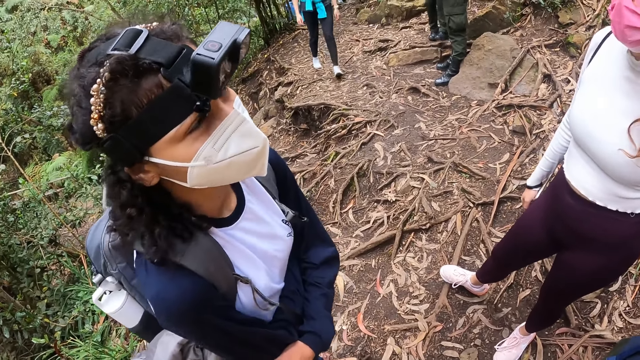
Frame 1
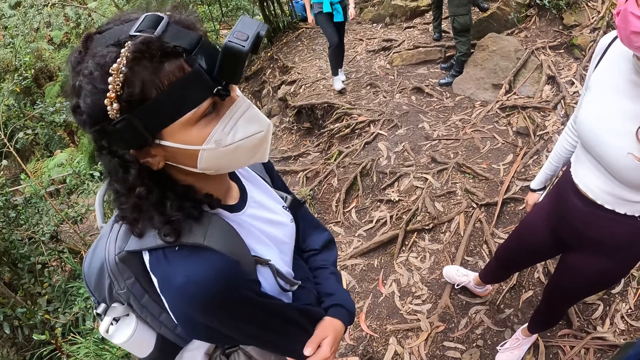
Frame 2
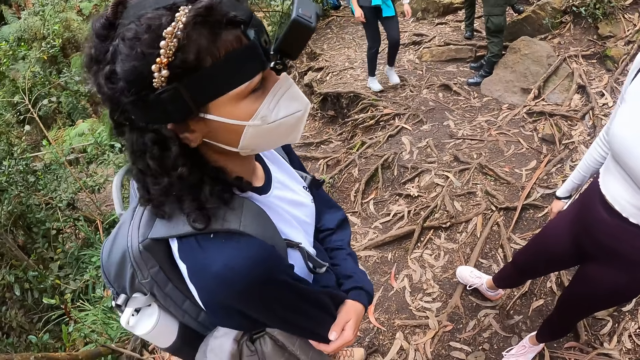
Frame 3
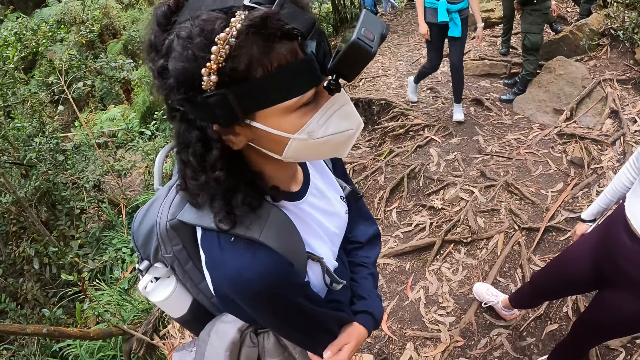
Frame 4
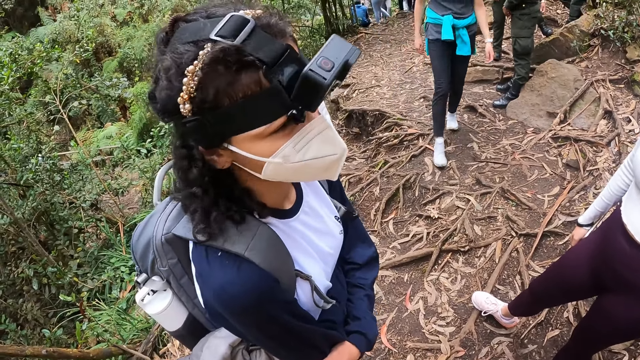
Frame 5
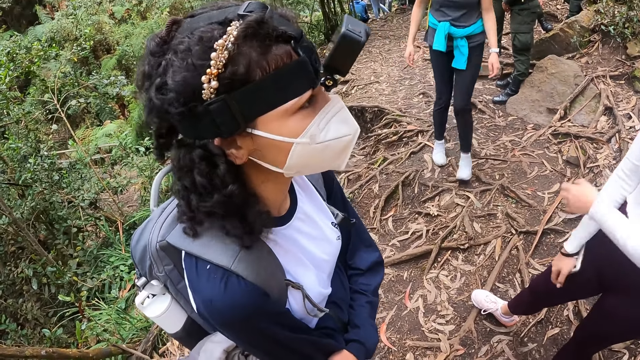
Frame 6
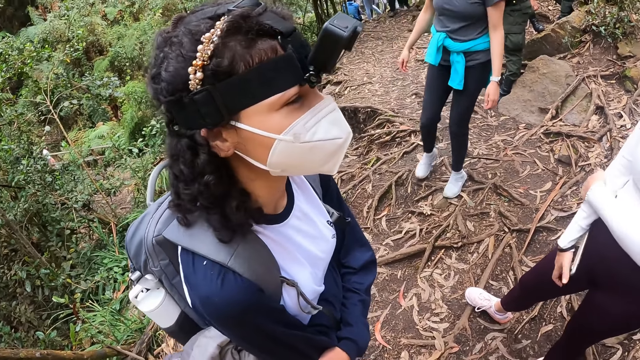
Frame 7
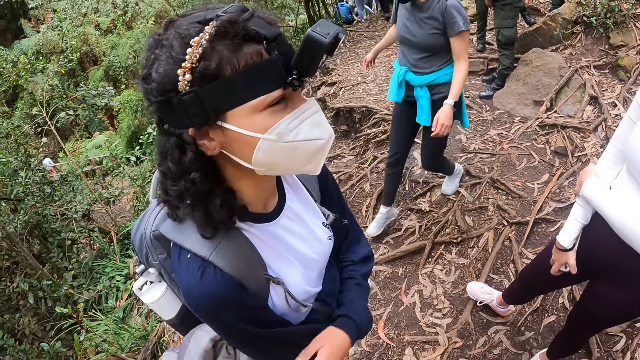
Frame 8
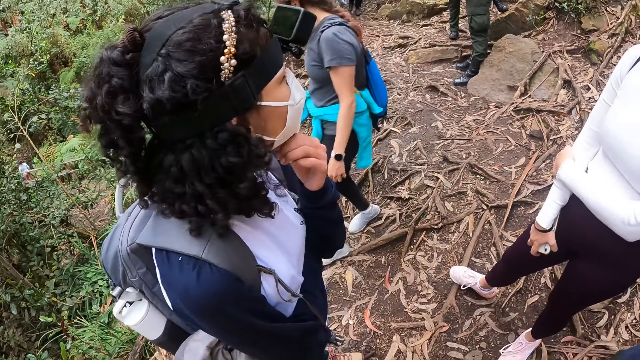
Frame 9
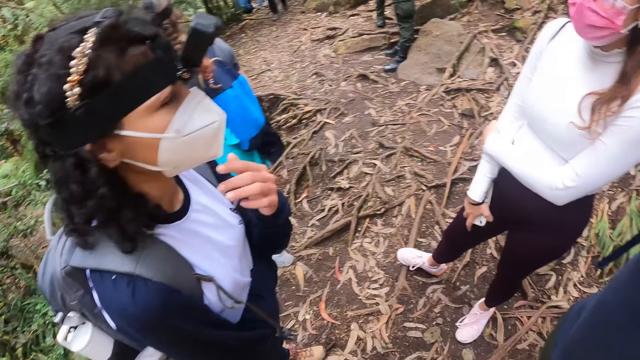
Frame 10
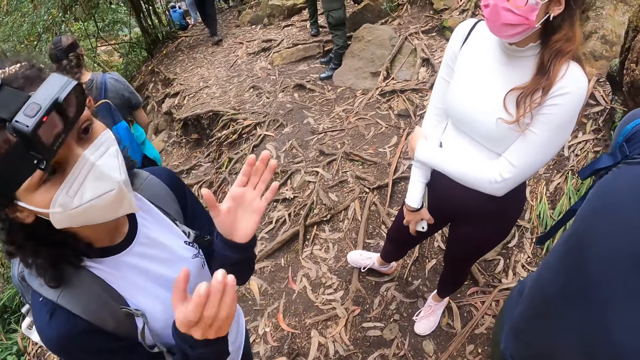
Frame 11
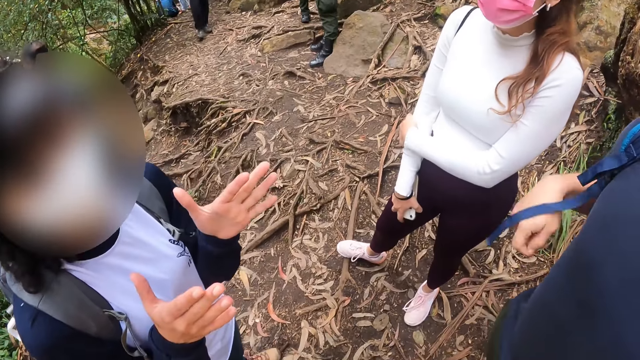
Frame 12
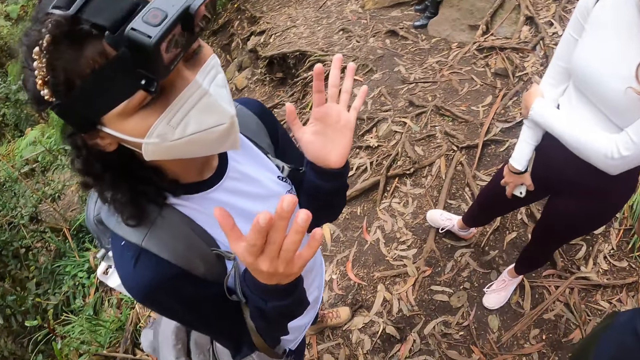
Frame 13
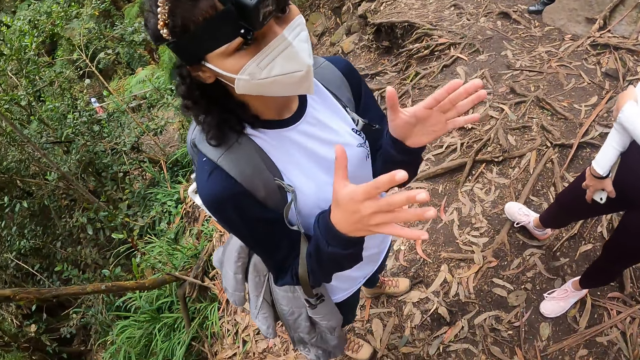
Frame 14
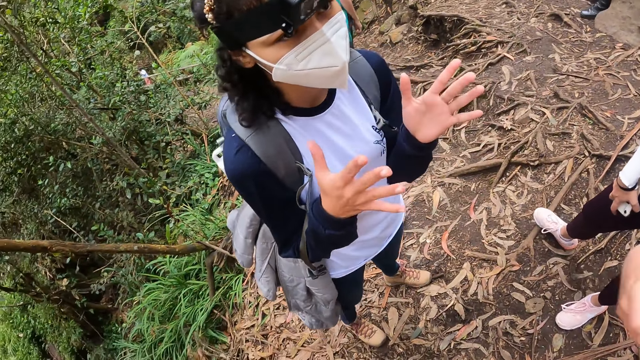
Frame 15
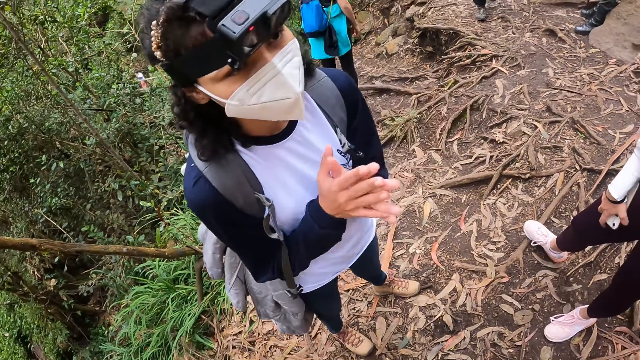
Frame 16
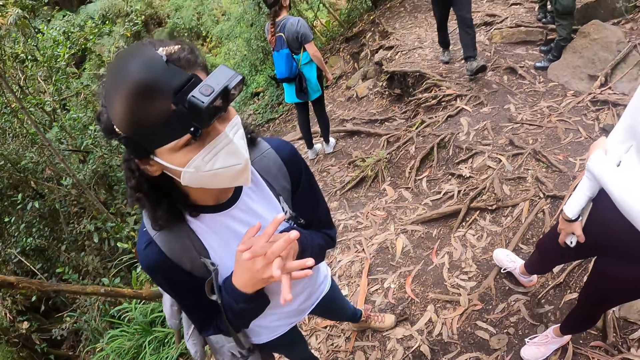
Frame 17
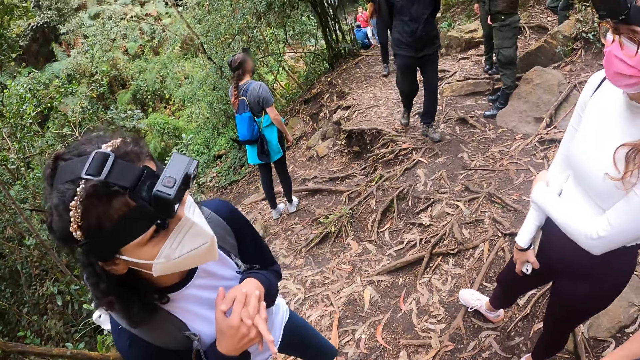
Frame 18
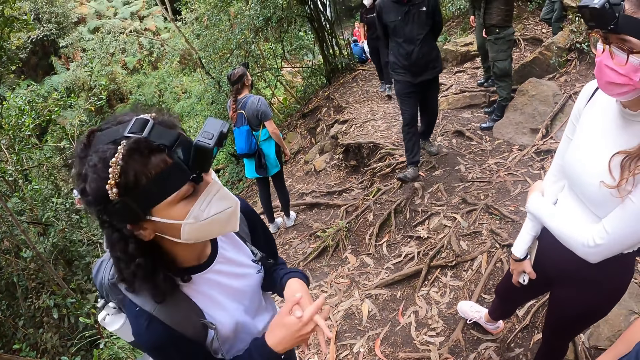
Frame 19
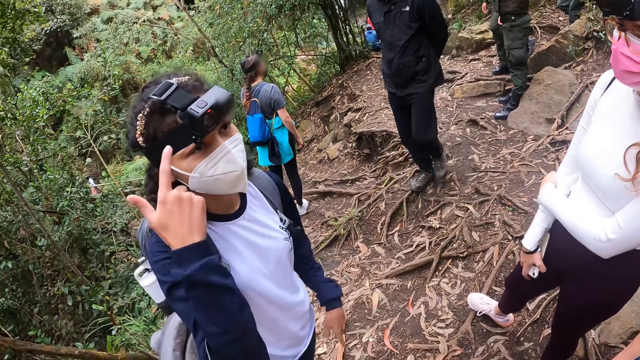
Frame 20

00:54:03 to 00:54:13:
The woman interacts with the man, another woman, and the camera wearer.

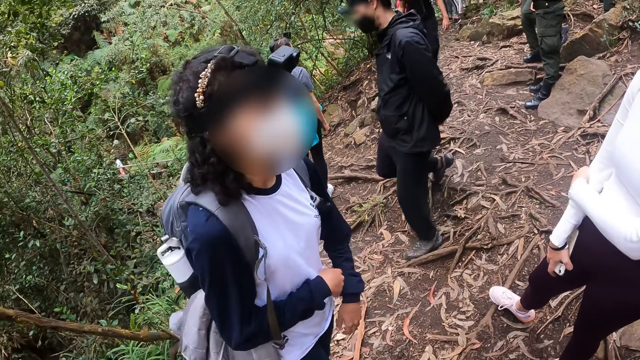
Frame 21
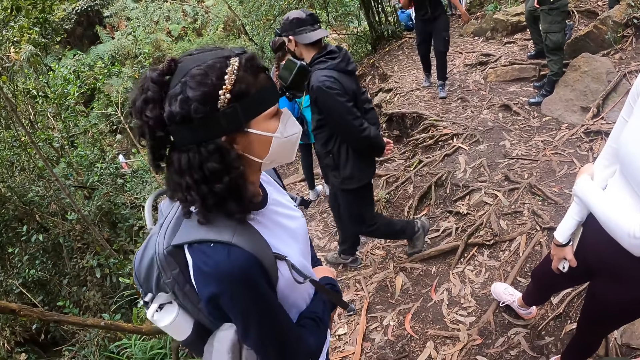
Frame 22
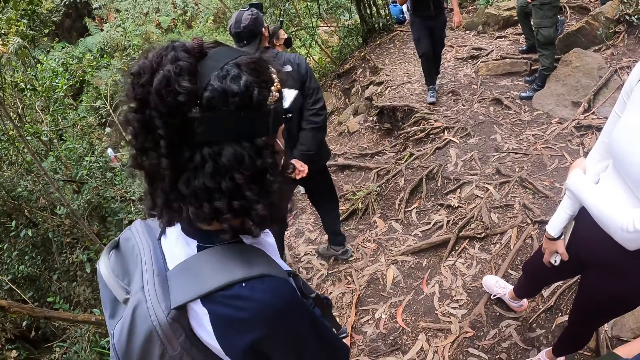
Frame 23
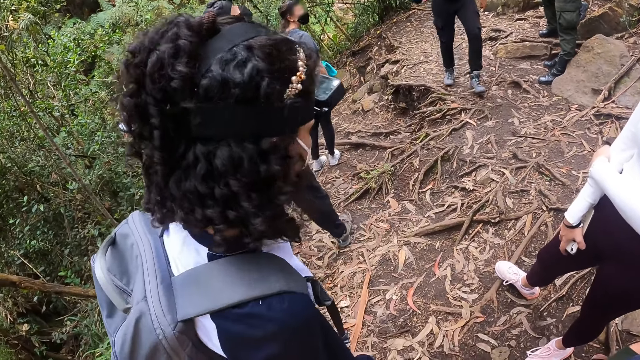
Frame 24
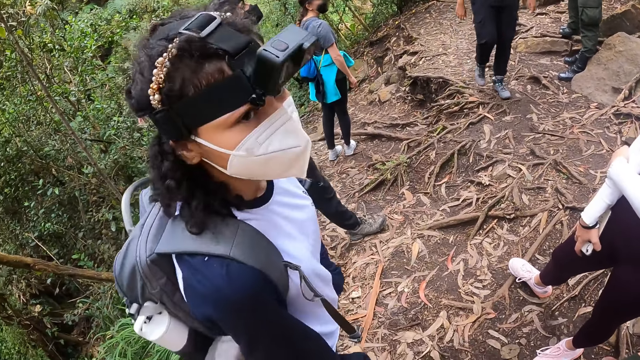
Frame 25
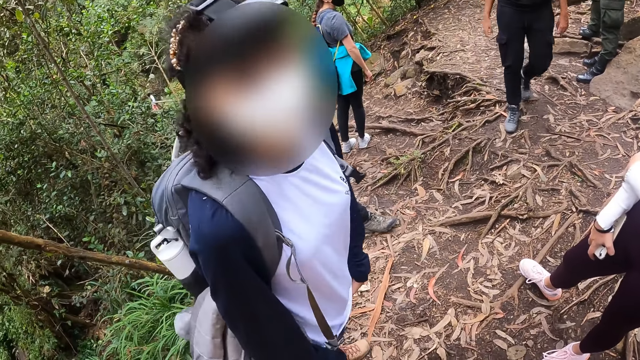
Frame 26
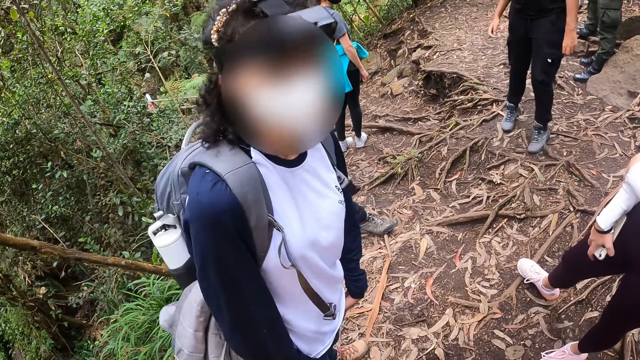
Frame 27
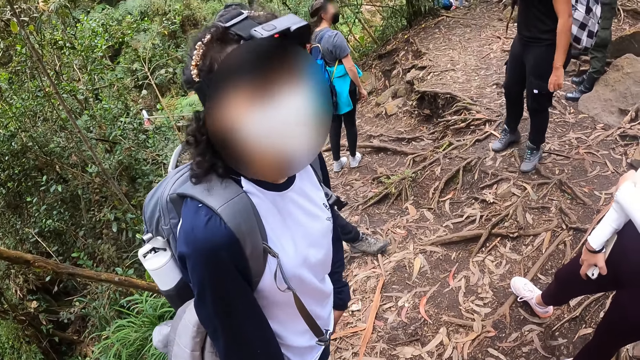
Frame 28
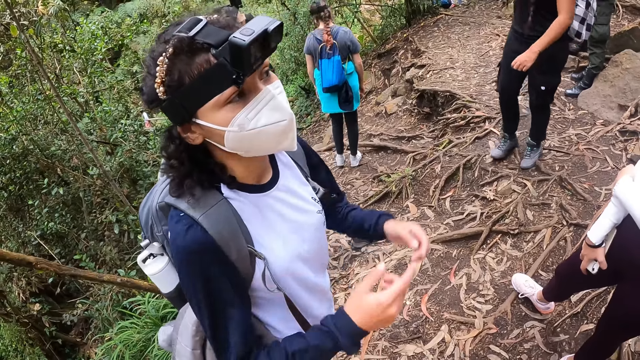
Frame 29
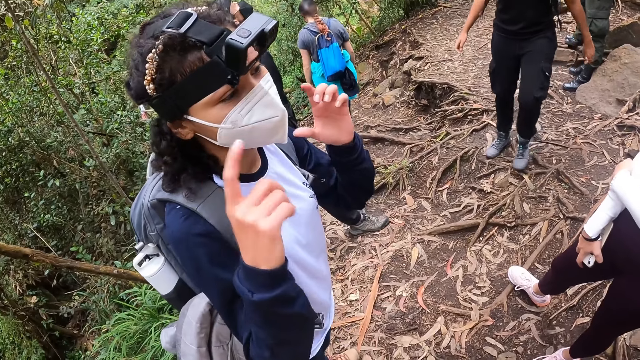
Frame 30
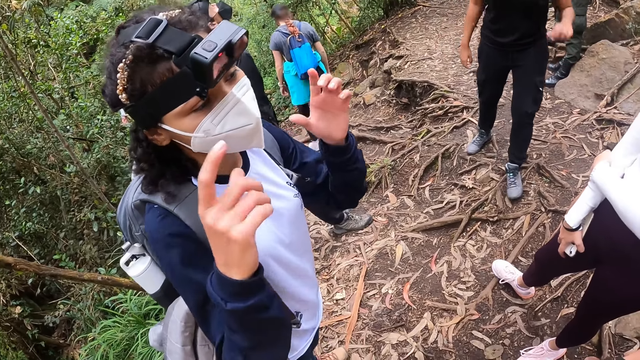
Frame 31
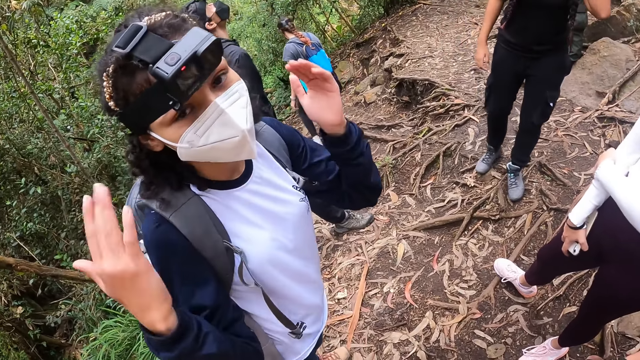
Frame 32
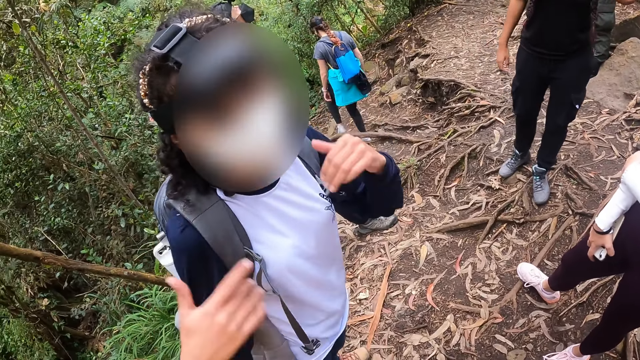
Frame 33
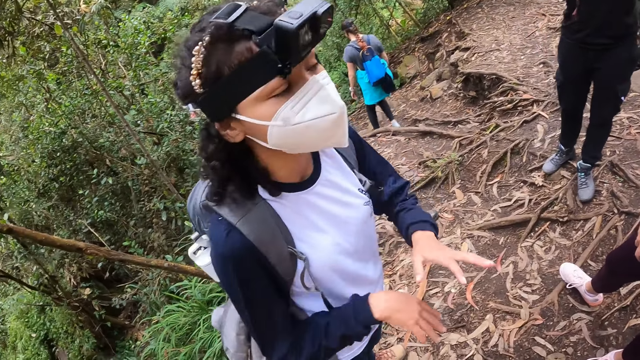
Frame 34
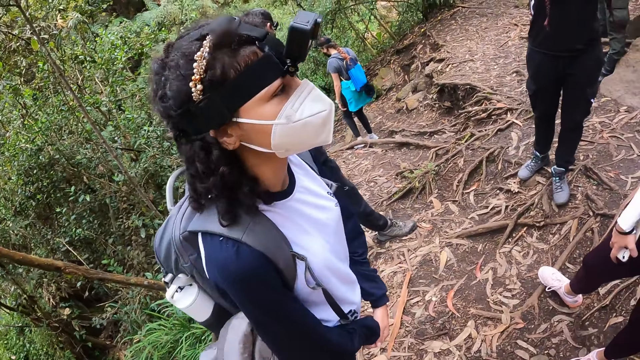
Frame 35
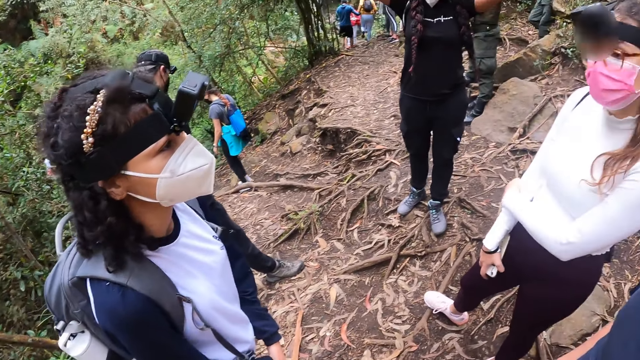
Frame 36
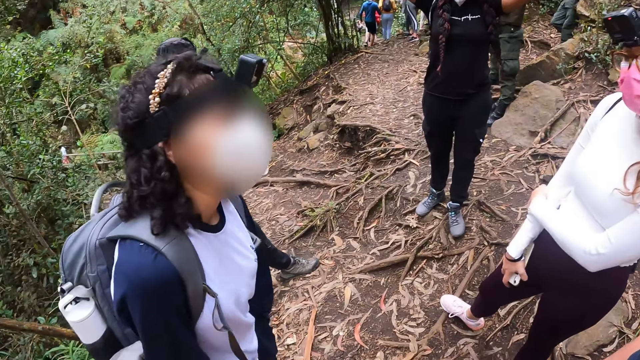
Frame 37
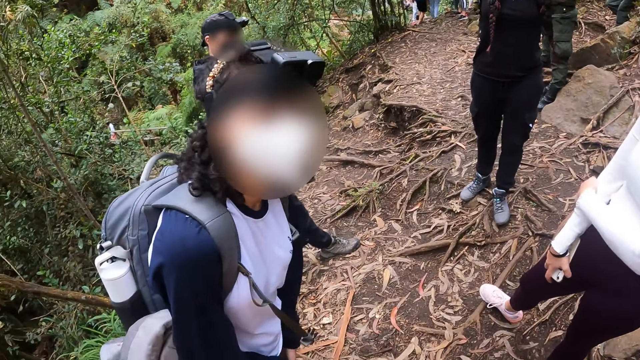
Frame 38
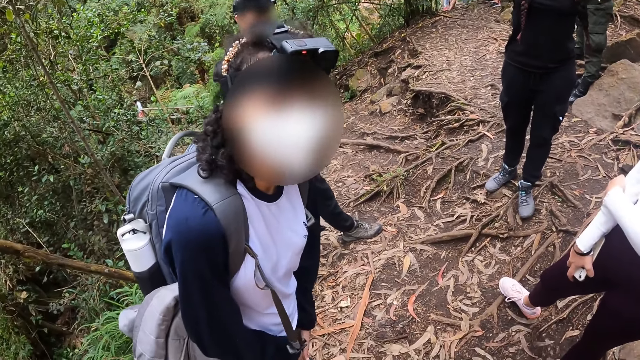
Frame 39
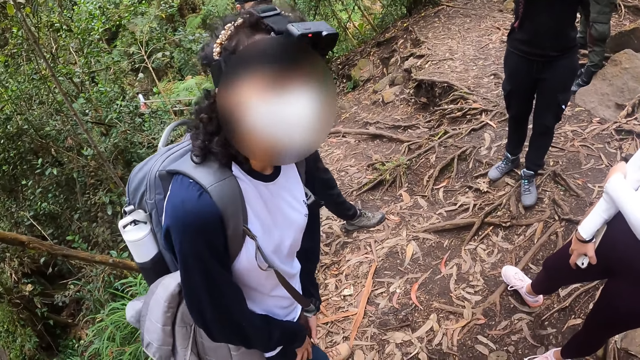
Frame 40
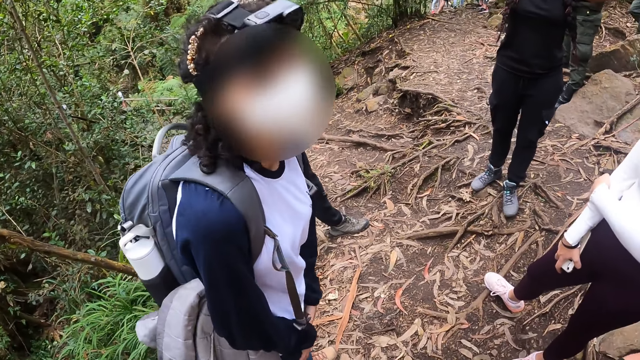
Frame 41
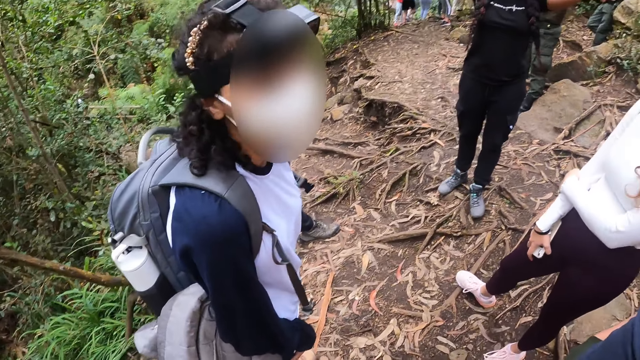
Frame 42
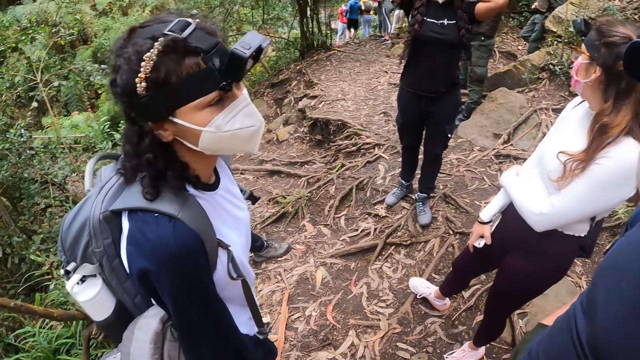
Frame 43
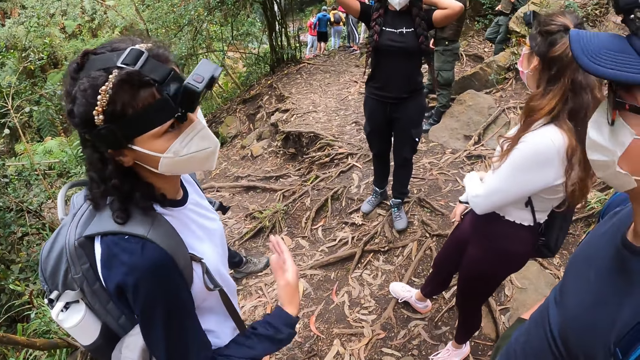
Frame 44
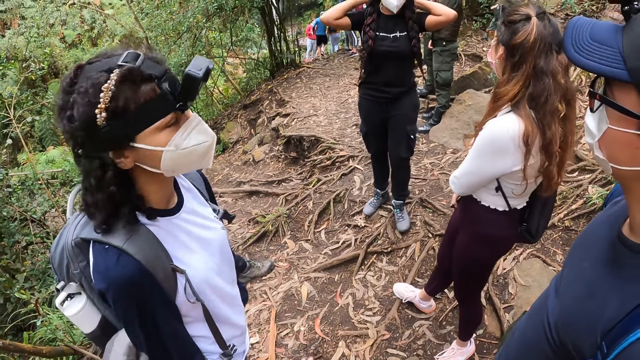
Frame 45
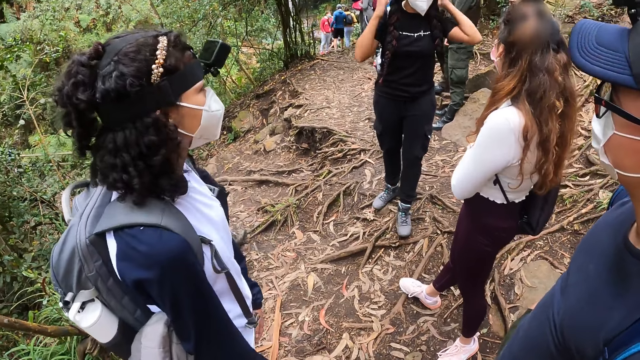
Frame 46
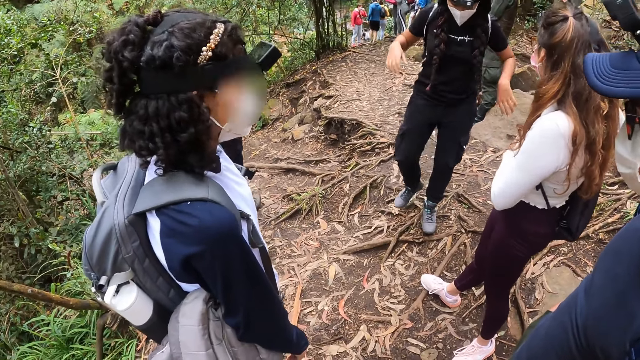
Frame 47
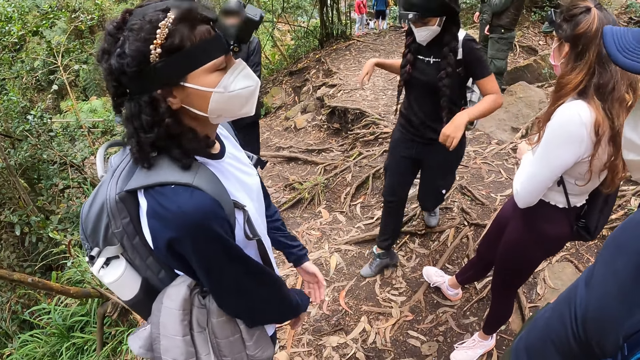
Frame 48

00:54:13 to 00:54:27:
A woman turns around, nods her head, gestures her hand and holds her hands together. The woman looks at the camera wearer. The woman nods her head and gestures her hand.
